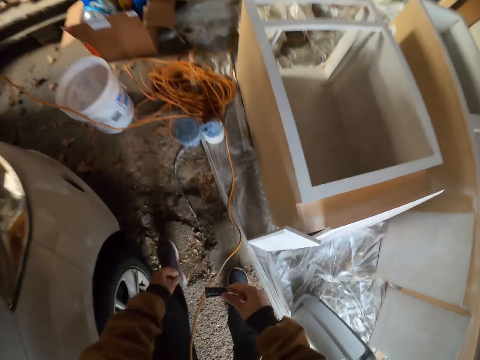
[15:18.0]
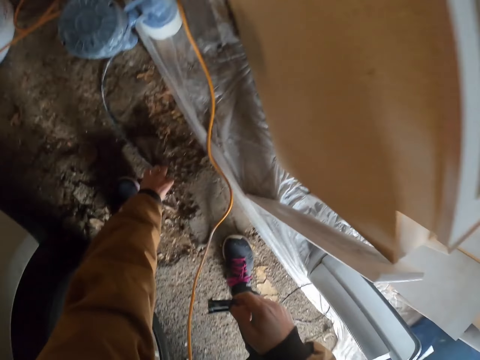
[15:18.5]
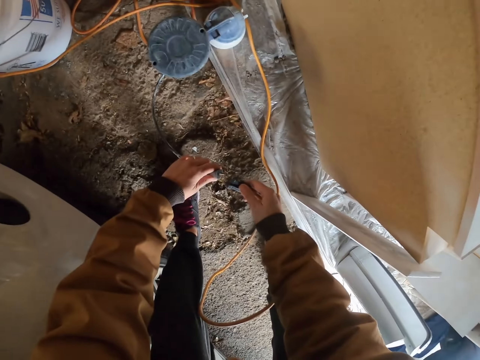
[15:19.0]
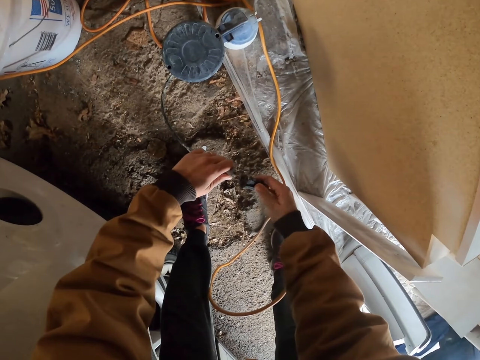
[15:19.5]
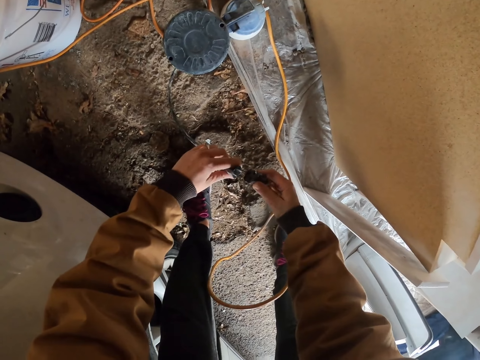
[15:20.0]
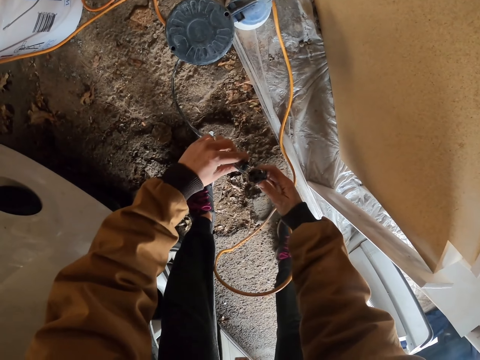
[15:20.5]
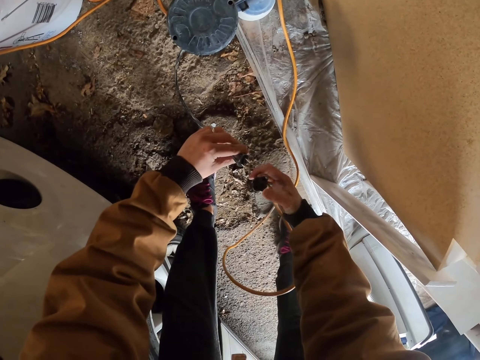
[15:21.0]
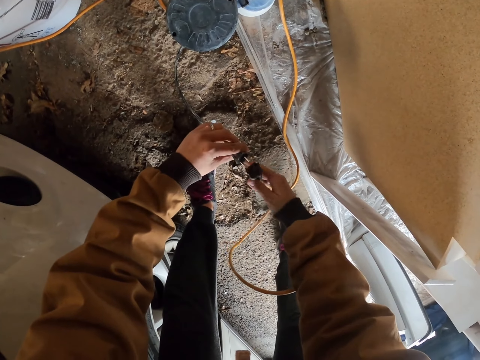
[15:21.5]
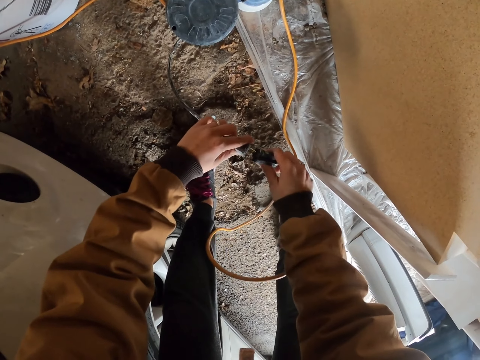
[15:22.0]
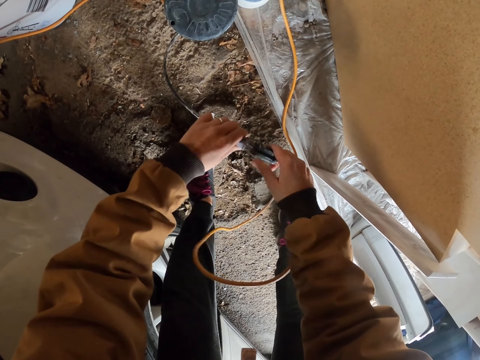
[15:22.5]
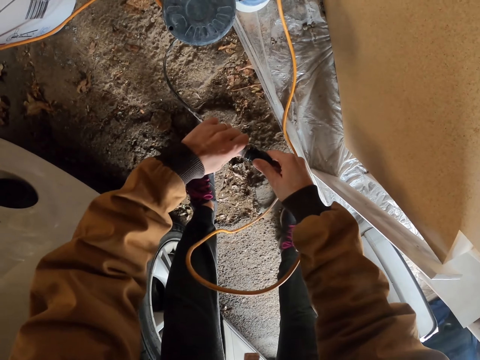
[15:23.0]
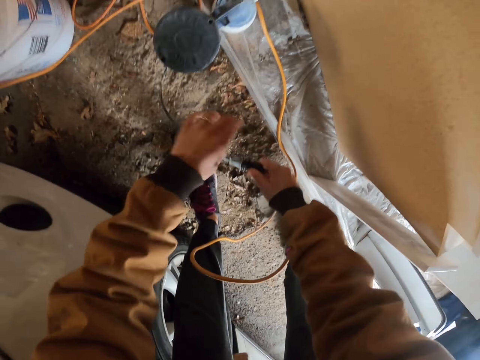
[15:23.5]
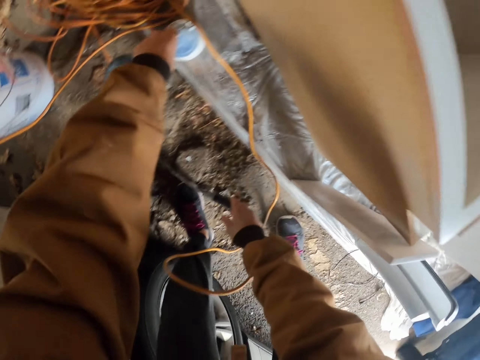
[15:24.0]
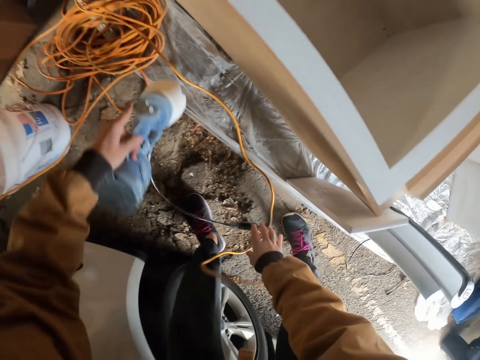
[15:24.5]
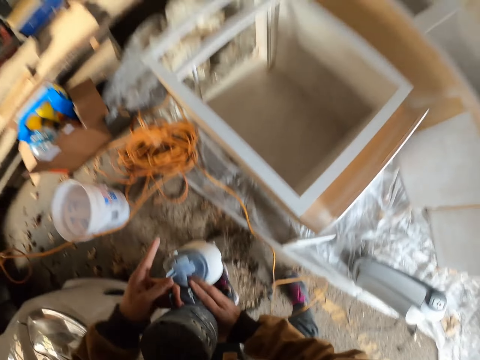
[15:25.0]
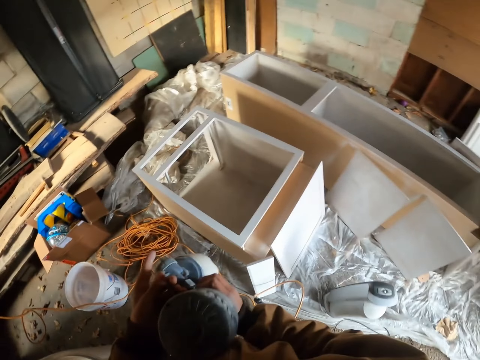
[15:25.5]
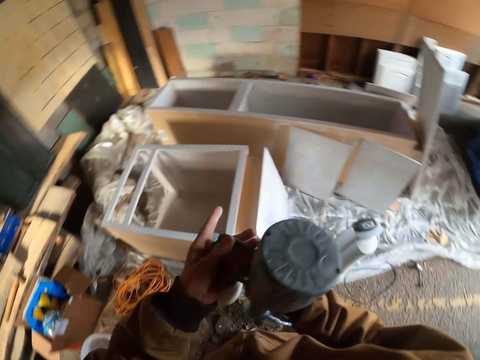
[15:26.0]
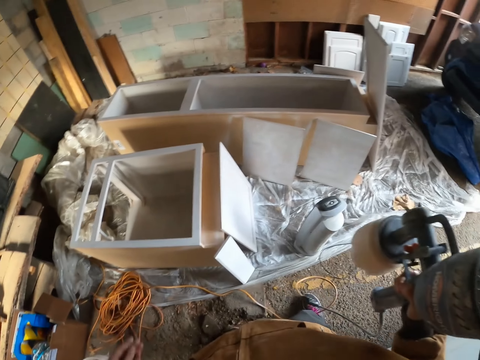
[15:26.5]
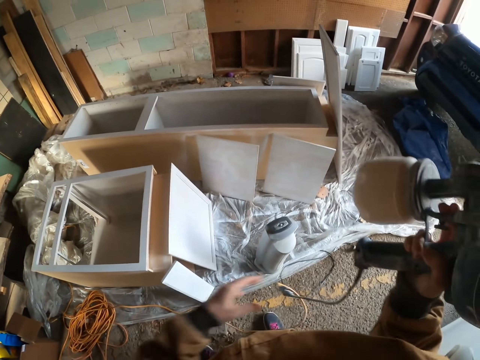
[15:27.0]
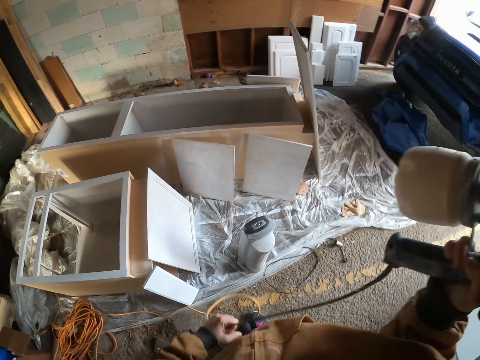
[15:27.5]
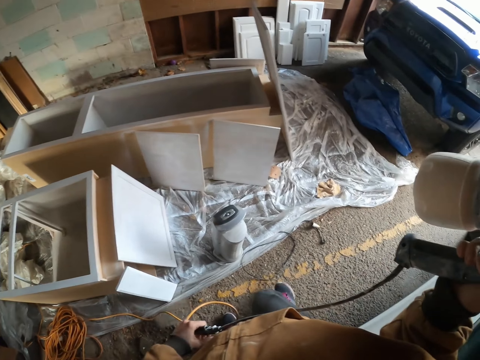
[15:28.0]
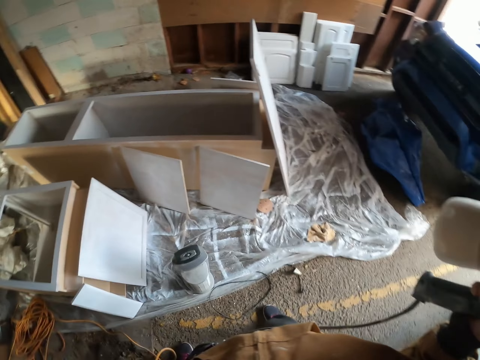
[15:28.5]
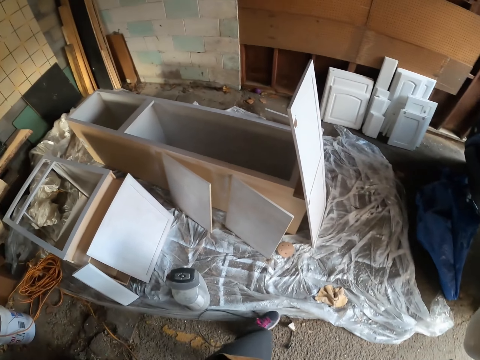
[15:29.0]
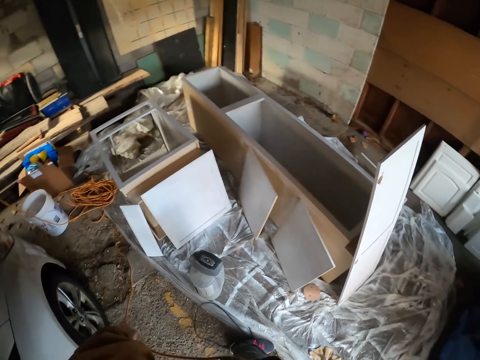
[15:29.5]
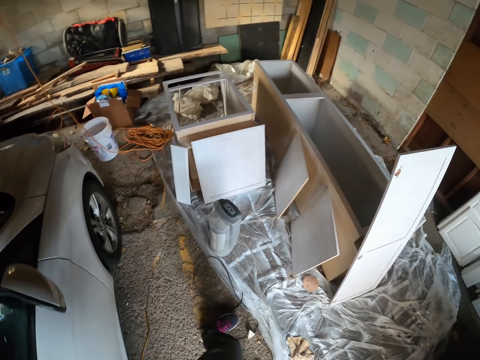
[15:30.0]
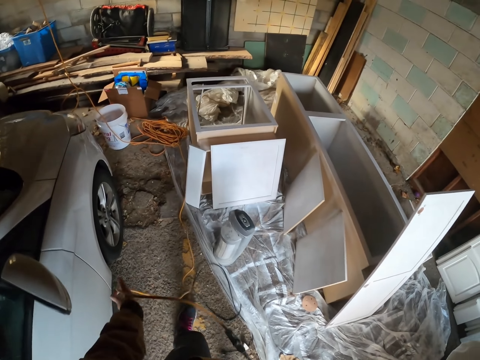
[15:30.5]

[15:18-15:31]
The camera wearer holds the wire with the right hand. They pick the cable. They insert the plug in the wire with both hands. They pick a paint sprayer with the left hand. They pass the paint sprayer to the right hand. They hold the cable. They move.

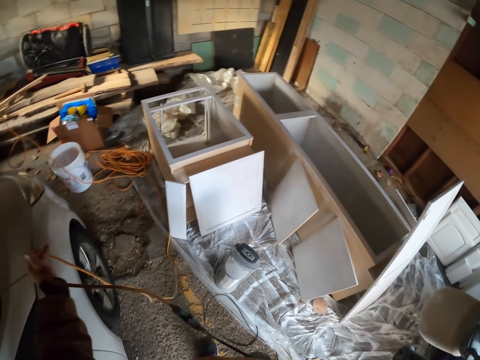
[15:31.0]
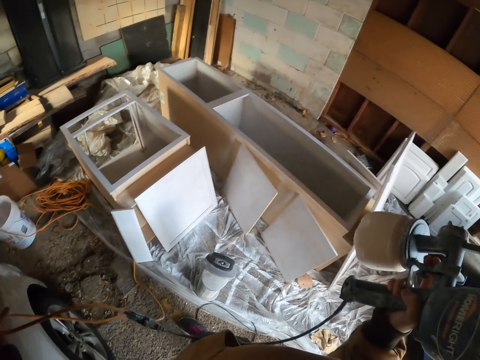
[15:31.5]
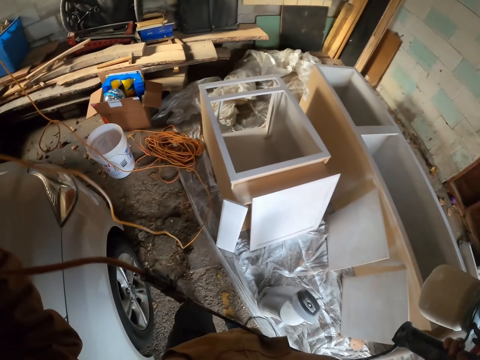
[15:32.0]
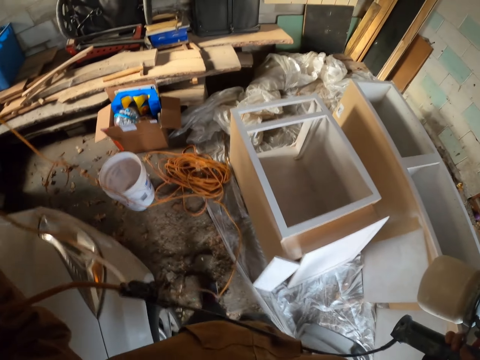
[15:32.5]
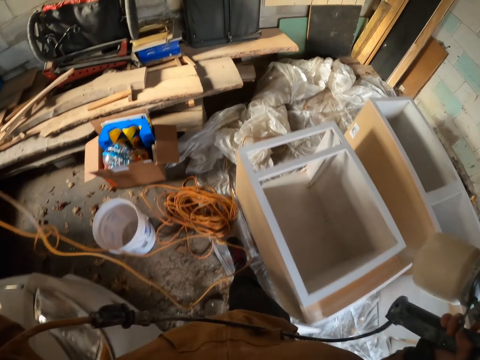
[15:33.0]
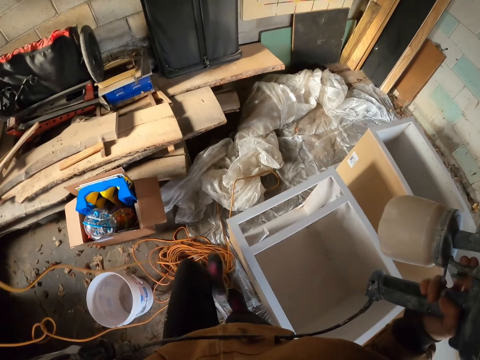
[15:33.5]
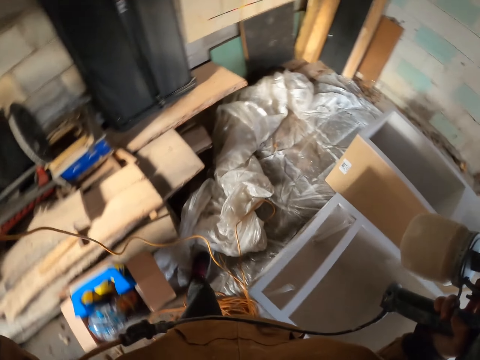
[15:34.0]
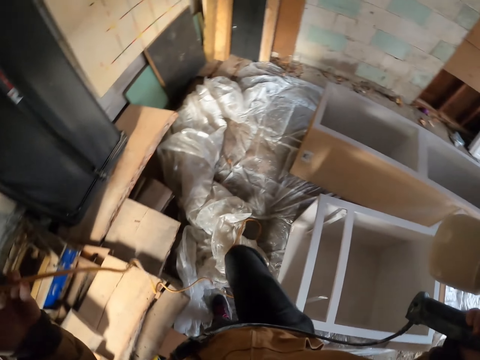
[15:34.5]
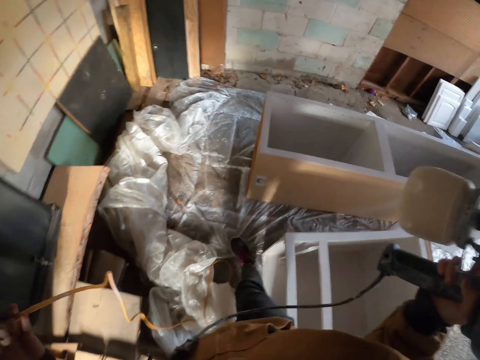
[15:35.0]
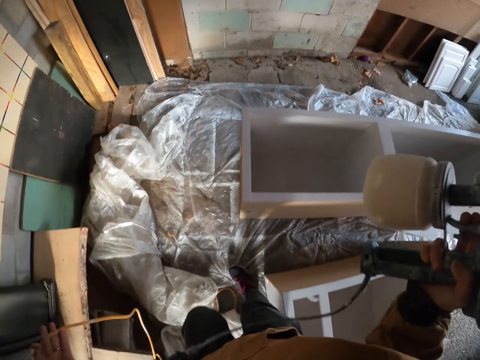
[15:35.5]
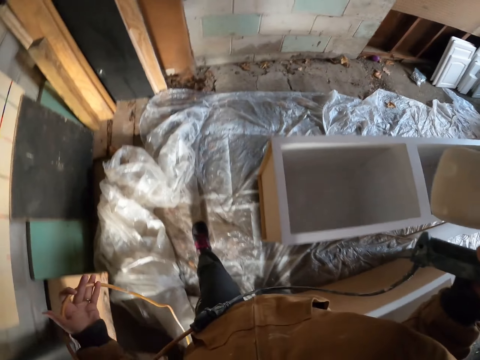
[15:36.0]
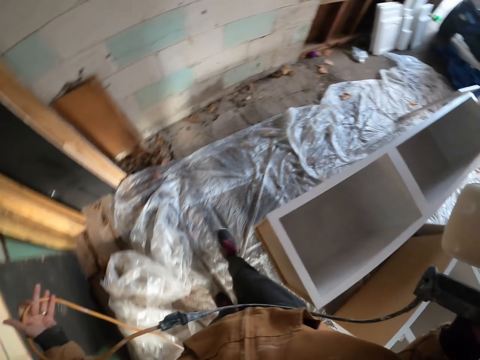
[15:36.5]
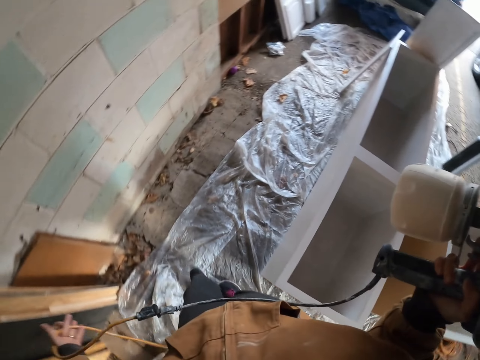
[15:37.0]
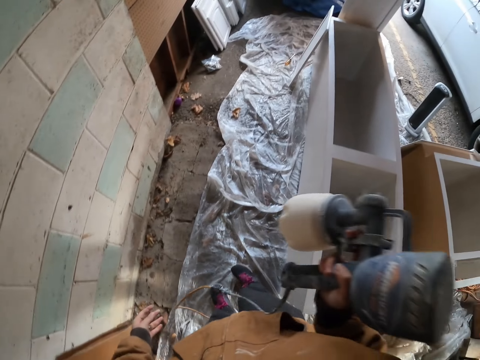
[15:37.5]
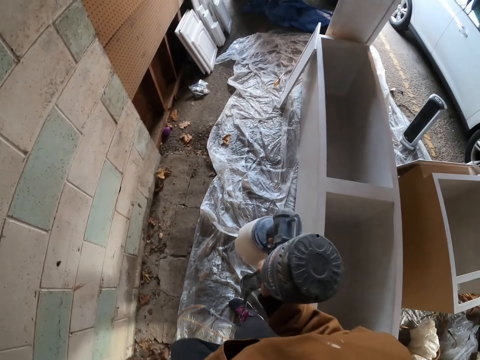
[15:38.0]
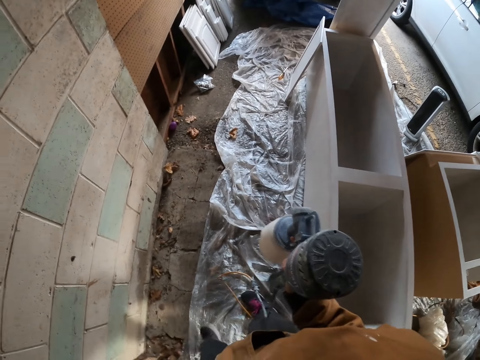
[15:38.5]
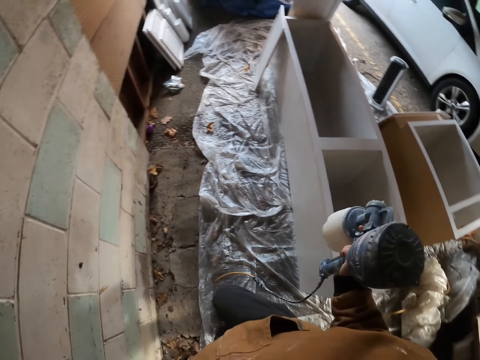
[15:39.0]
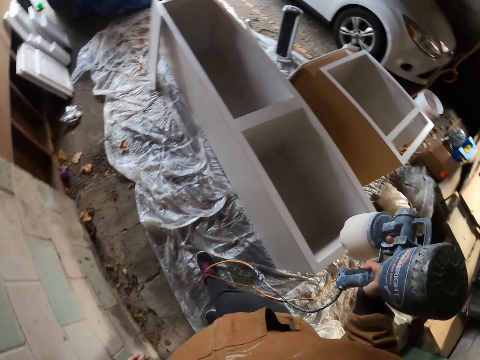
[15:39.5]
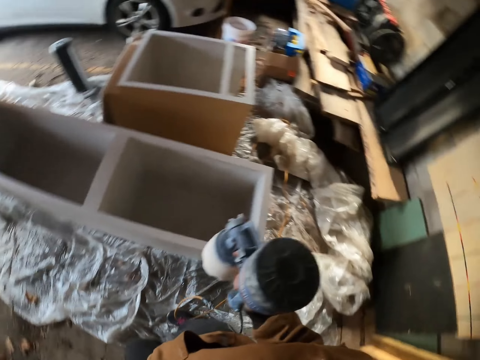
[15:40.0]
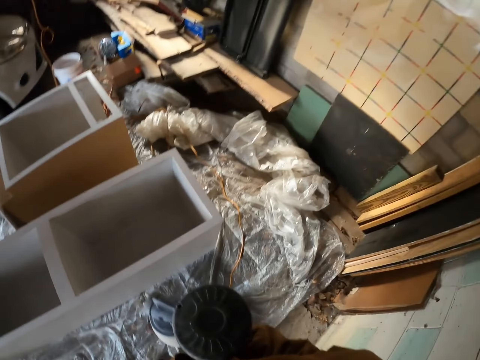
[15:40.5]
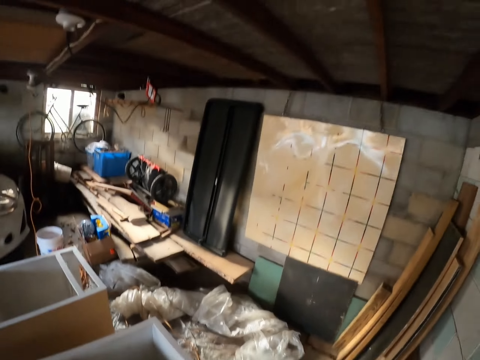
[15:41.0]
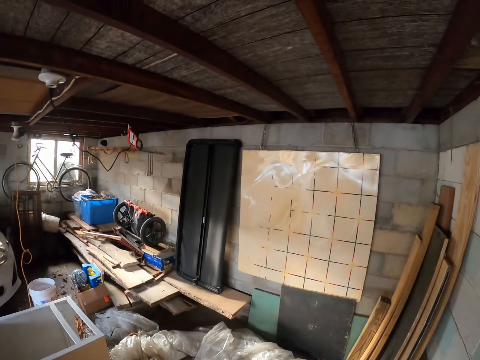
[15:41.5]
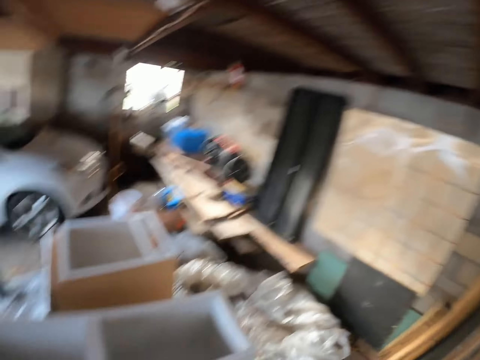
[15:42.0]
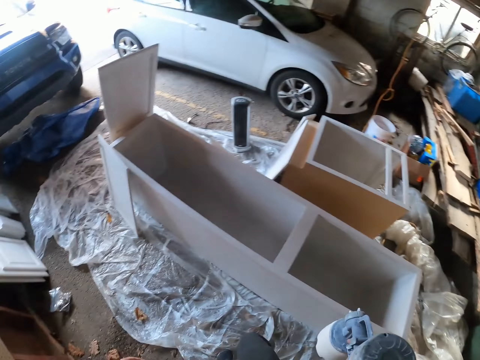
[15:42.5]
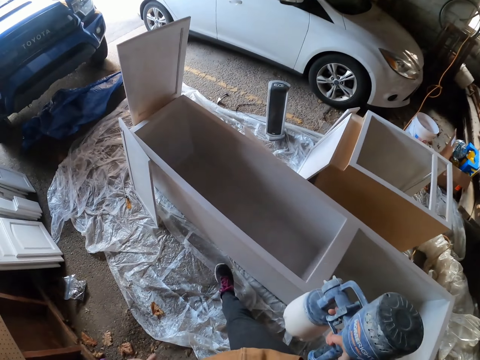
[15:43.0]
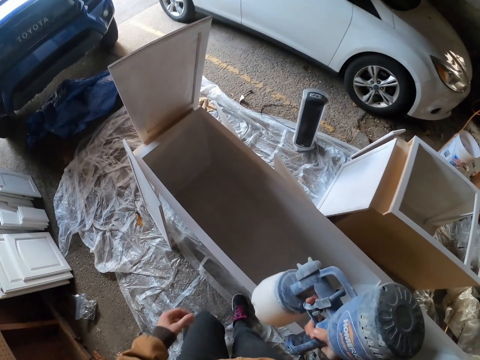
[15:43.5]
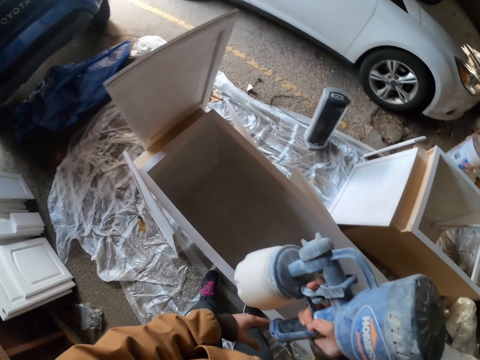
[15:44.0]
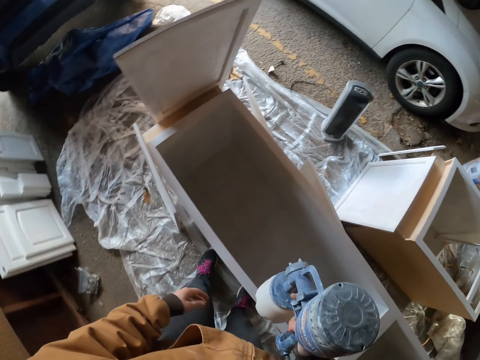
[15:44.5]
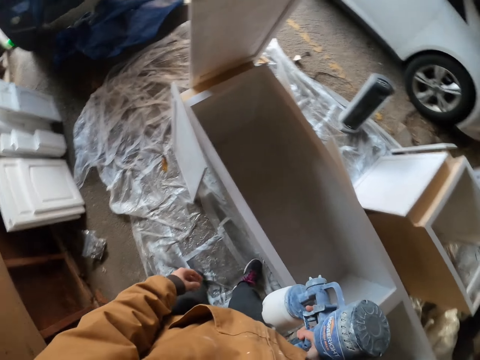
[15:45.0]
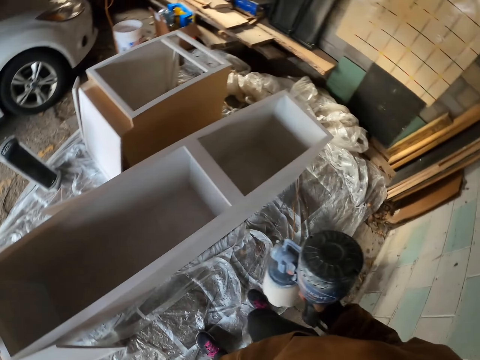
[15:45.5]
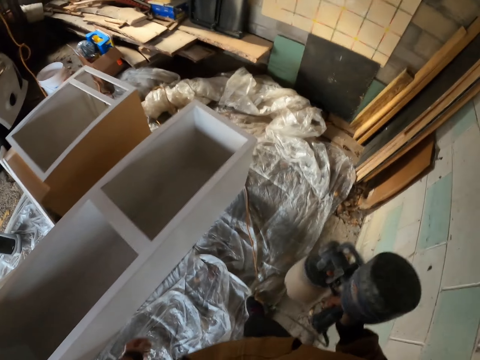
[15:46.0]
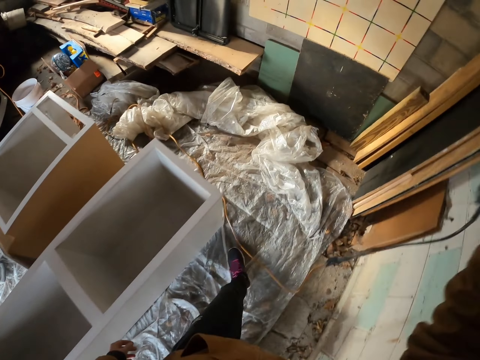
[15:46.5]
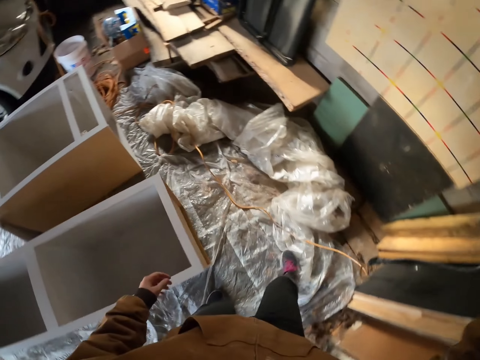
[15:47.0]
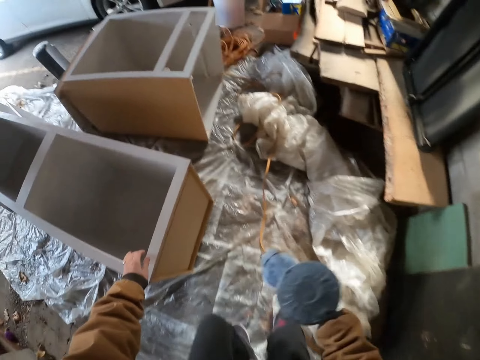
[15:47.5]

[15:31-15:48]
The camera wearer carries something with the right hand. They lift the cable. They carry the wire with the left hand. They walk towards the box. They look in front. They carry something with the right hand.
